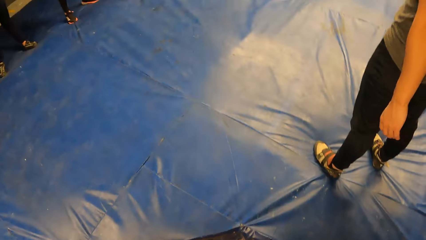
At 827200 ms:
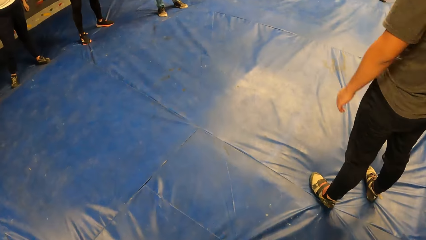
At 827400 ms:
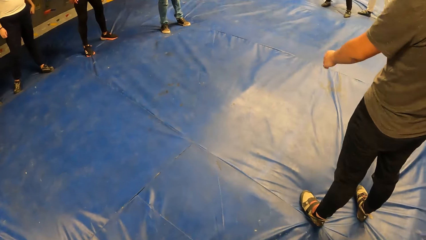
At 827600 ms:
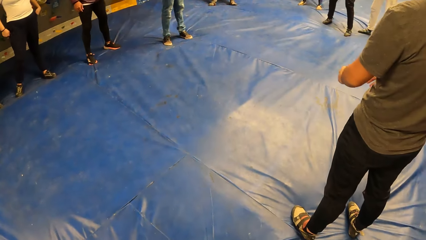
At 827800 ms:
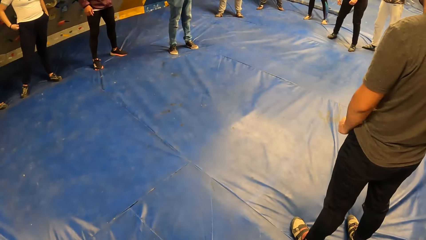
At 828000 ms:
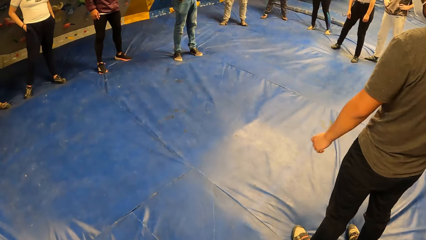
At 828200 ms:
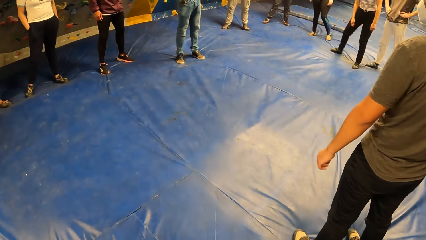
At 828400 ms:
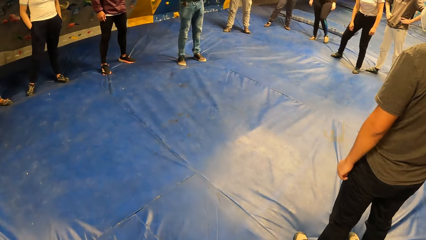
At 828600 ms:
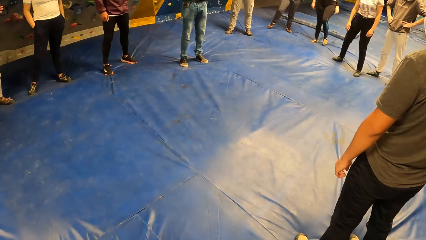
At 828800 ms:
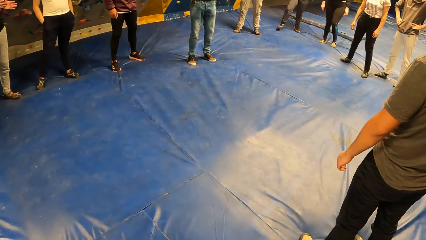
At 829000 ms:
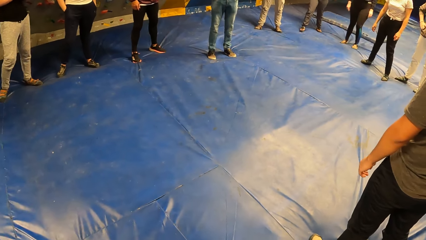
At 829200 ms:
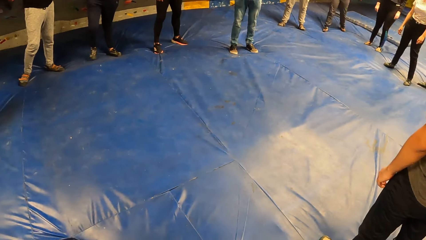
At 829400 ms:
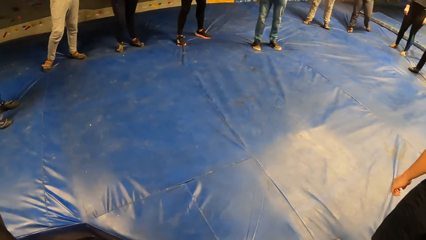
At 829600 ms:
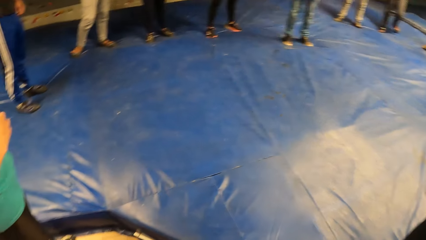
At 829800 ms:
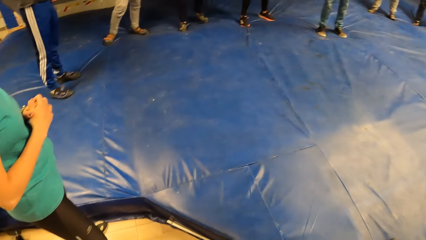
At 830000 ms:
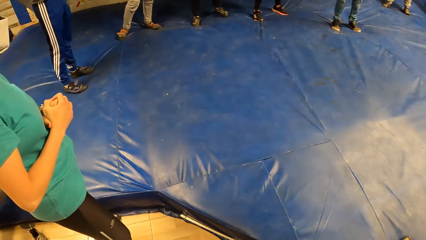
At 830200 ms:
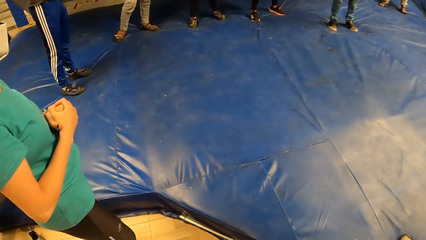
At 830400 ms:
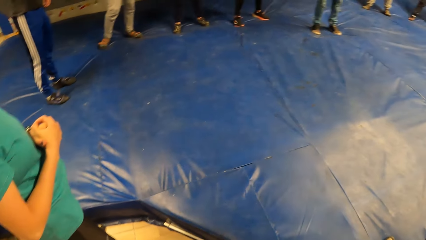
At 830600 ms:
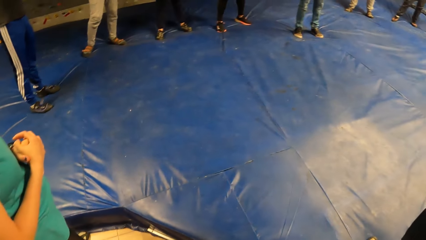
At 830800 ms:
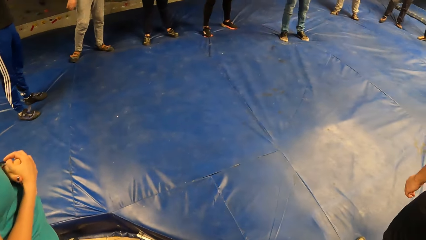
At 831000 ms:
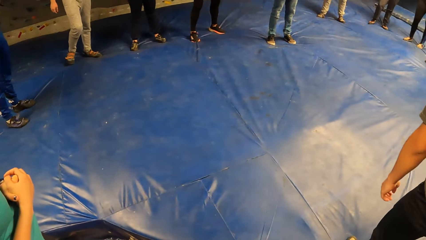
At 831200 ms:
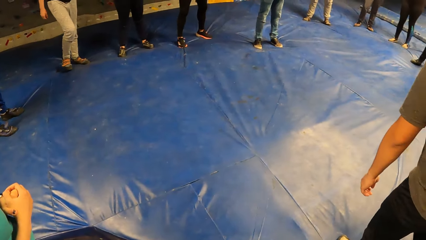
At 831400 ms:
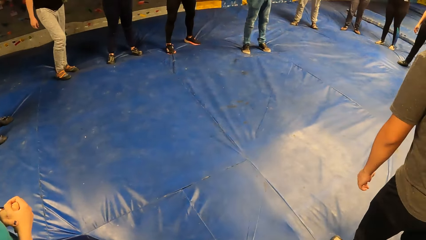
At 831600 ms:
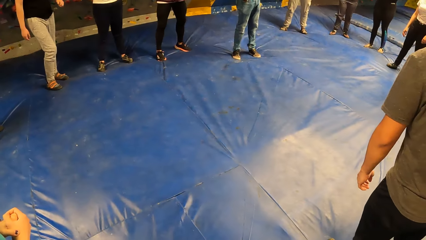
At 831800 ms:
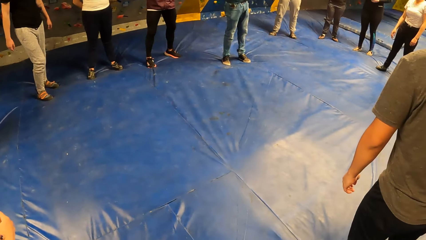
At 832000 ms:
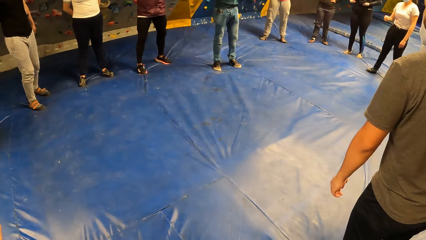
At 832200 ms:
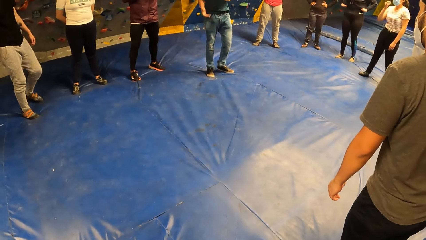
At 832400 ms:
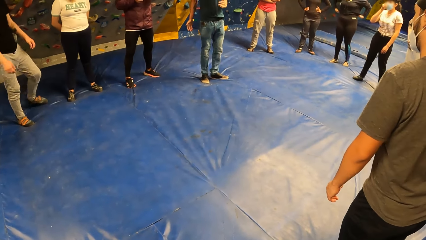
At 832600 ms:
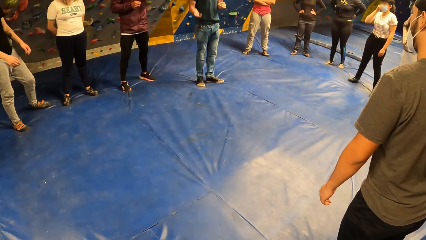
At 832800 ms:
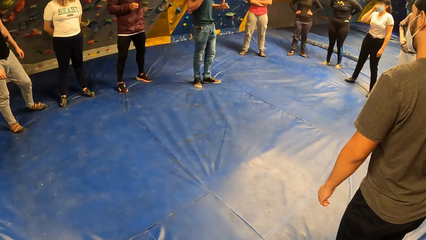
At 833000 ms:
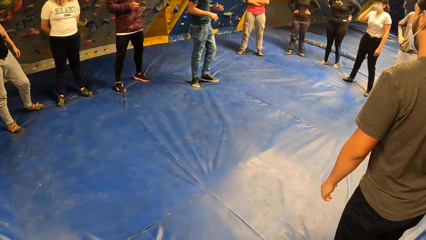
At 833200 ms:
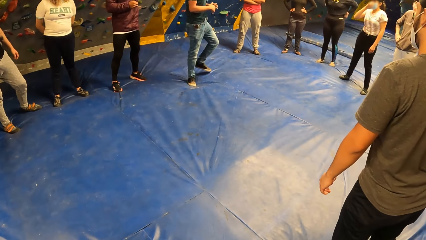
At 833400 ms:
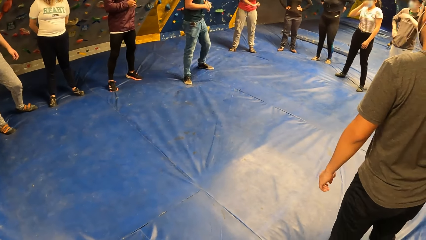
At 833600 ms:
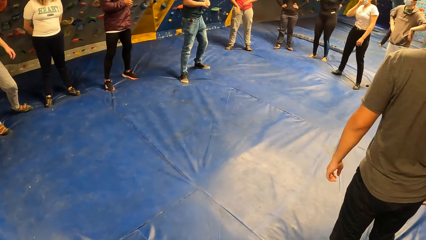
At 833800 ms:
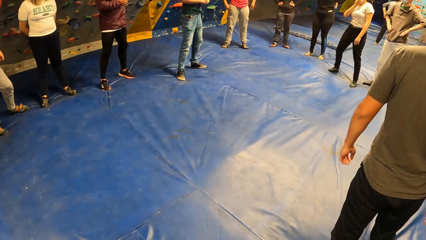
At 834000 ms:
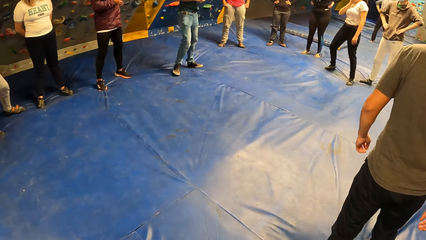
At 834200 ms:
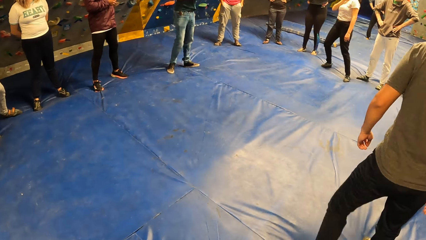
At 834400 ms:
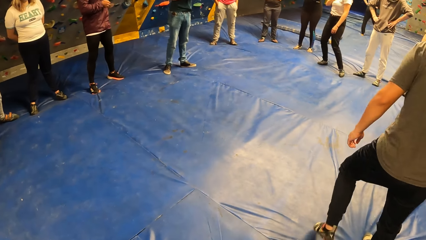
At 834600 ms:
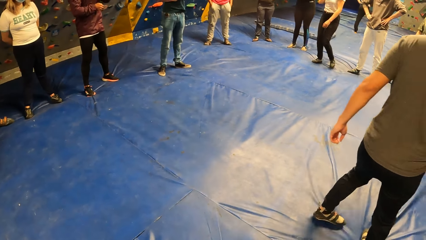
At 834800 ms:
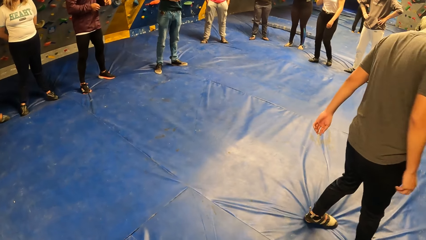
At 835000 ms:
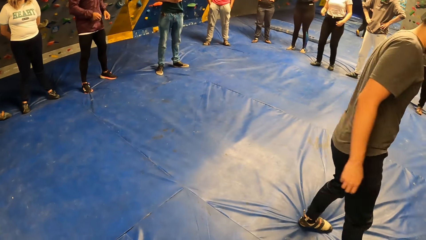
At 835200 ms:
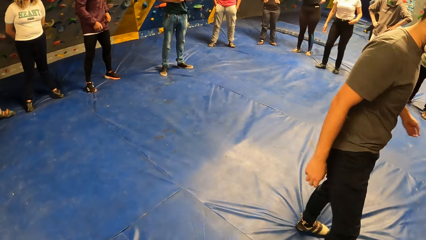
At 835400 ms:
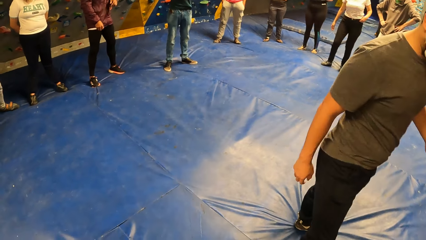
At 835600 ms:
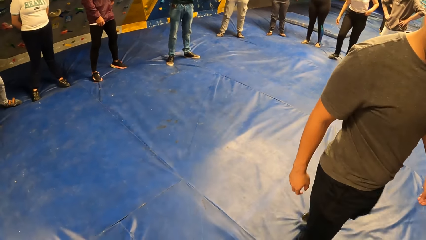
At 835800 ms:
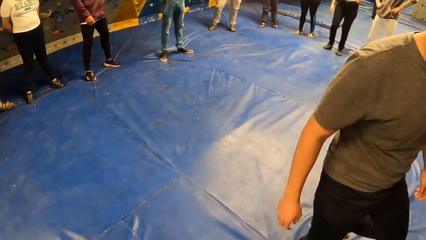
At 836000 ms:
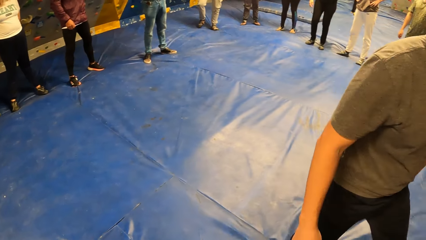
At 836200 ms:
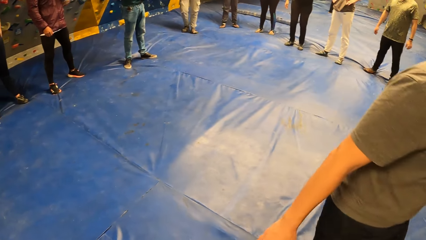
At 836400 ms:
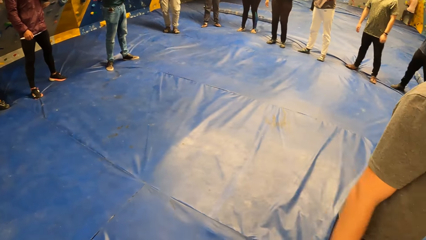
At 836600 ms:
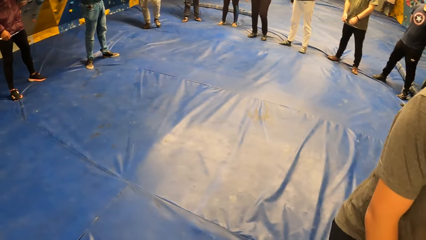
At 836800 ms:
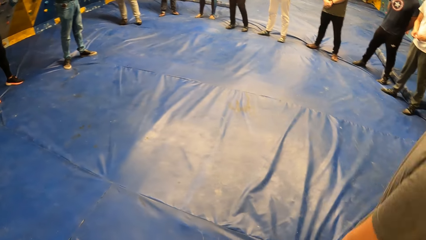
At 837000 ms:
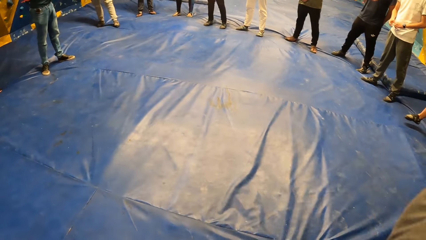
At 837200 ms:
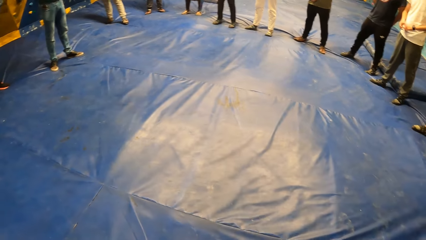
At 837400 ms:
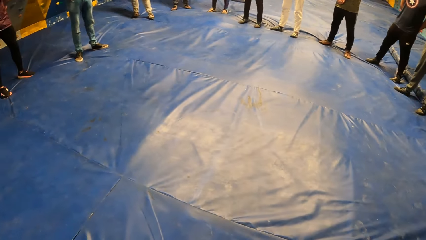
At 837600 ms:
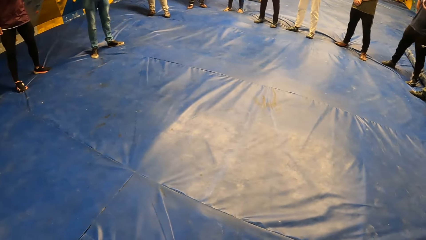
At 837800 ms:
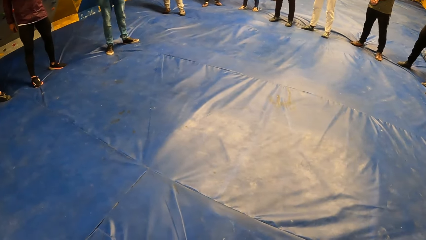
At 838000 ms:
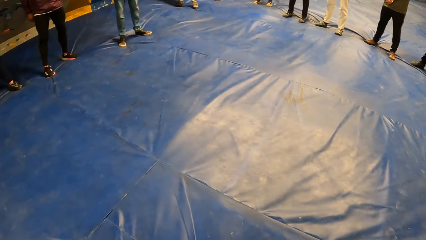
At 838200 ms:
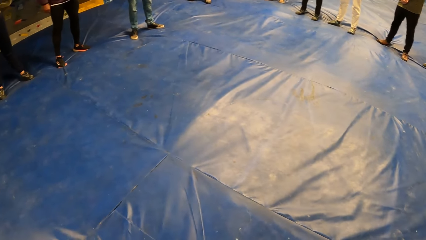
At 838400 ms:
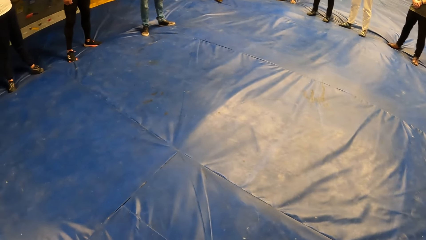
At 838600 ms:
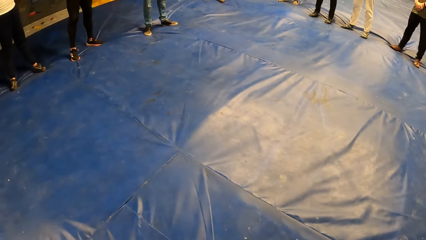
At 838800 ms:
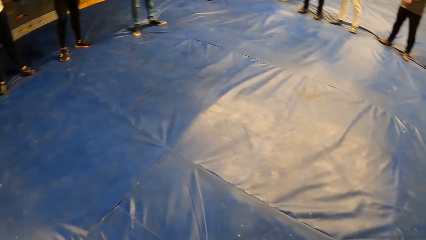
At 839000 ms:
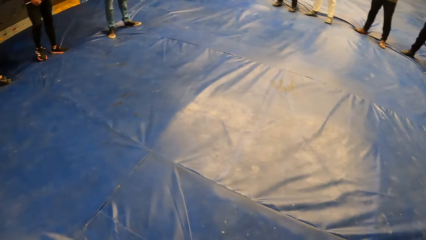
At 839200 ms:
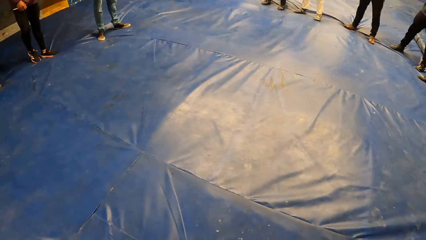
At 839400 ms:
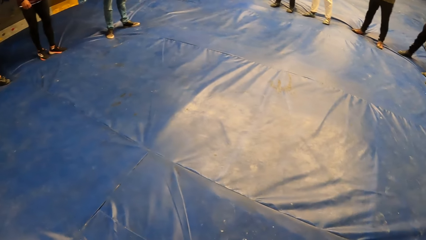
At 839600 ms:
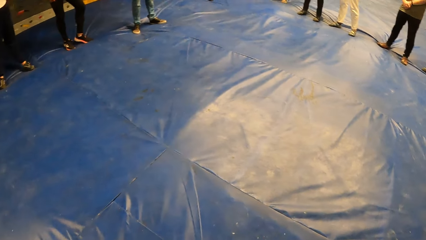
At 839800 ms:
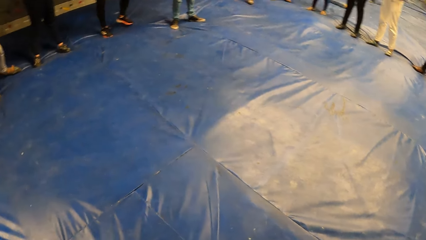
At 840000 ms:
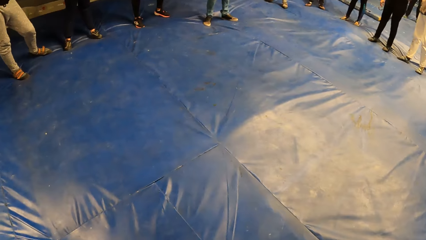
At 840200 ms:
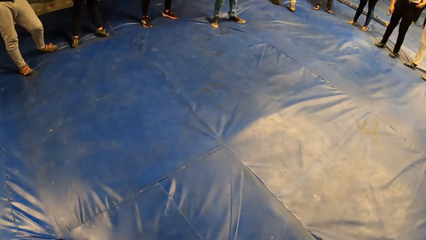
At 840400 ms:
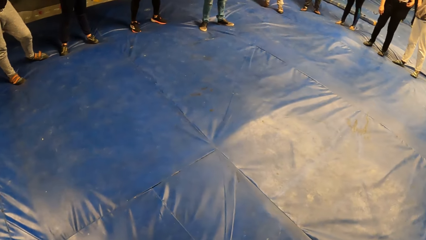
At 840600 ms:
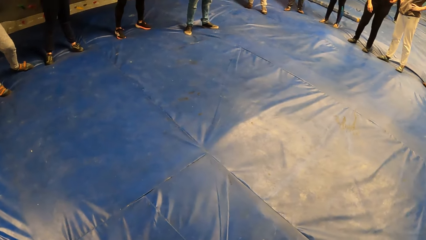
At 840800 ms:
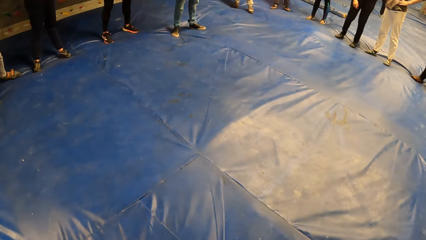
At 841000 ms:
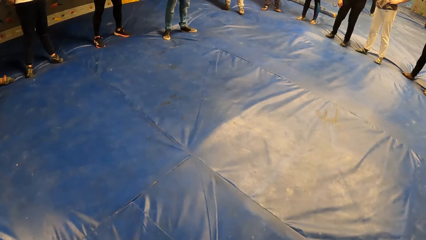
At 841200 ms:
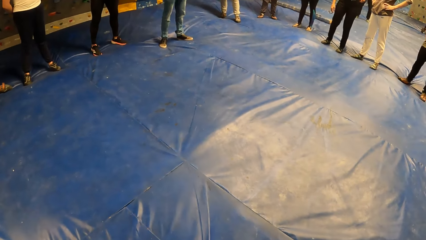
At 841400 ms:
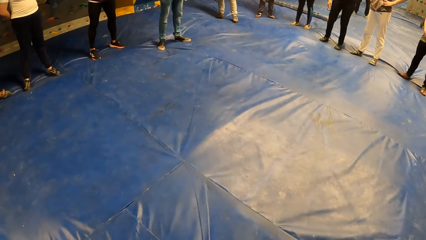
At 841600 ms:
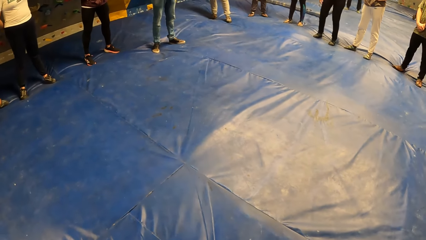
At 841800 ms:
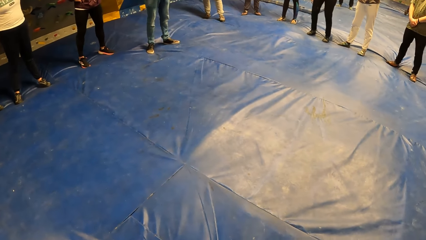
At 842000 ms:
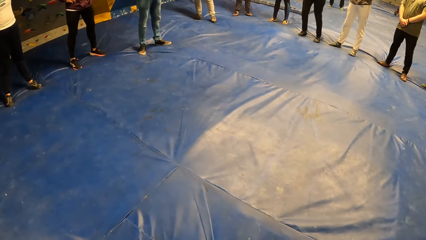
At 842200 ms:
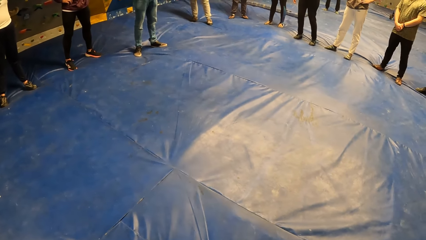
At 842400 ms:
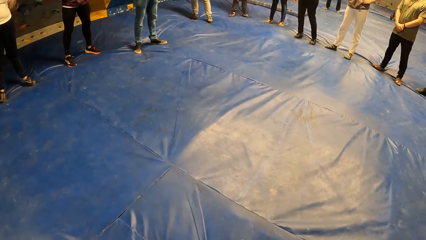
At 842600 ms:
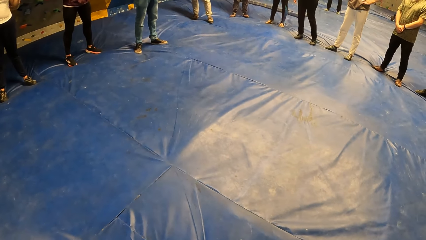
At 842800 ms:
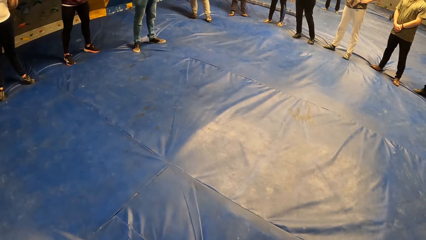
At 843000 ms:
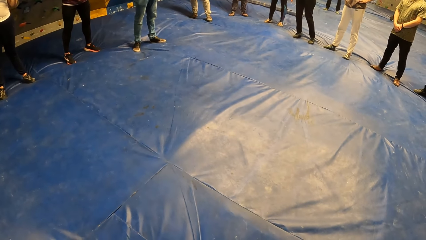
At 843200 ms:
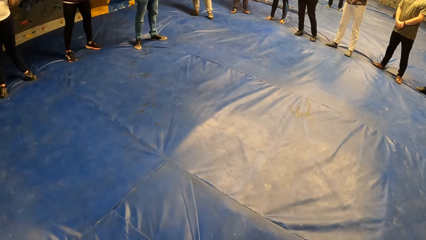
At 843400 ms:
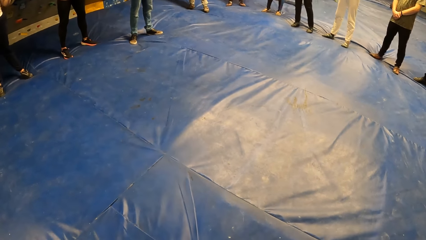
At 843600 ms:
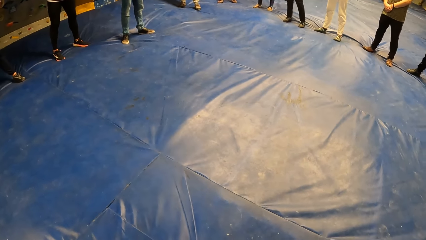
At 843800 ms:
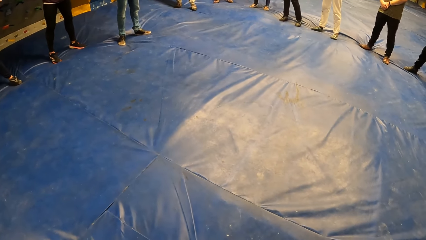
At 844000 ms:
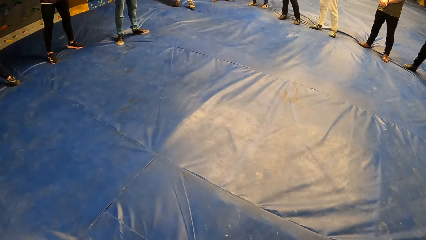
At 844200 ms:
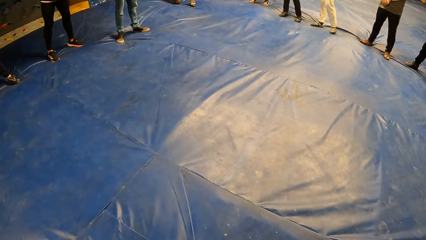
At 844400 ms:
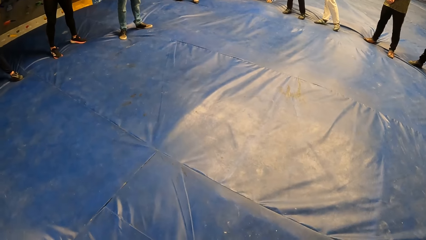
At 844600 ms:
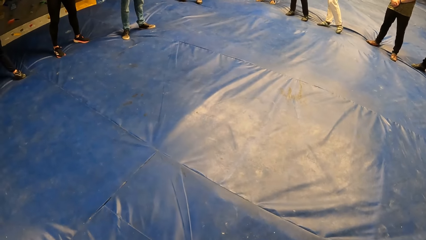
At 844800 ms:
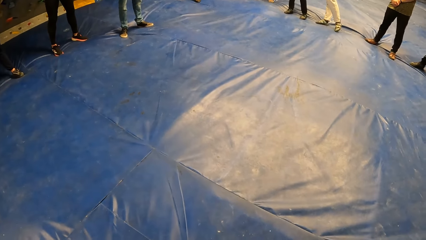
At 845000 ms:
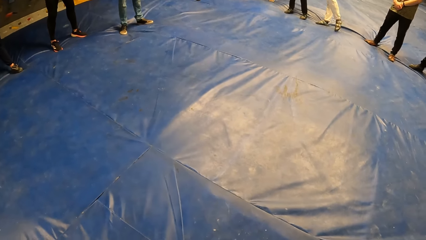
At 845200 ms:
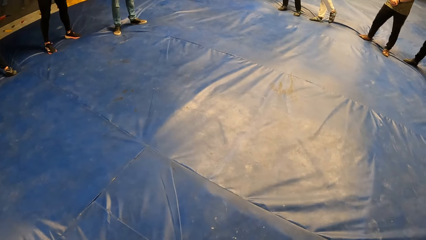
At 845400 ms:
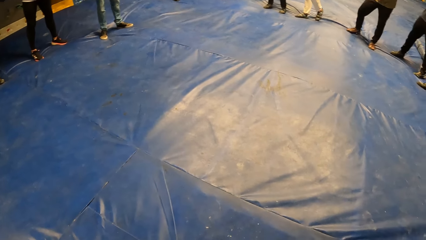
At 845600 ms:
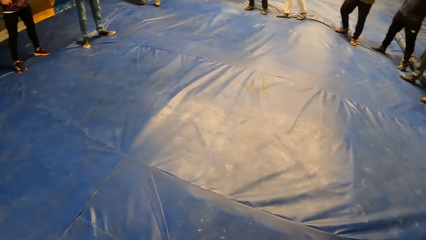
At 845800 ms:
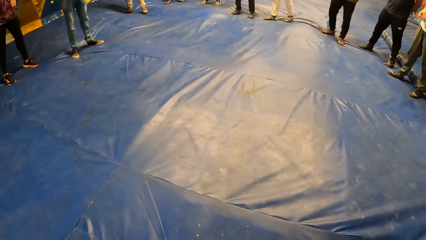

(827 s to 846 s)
A man moves the hands. Another man moves forward. Another man moves. A woman touches her face with her right hand. Another man gesticulates an instruction with both hands. The first man walks on the surface. Another man fidgets. Another man fidgets.
